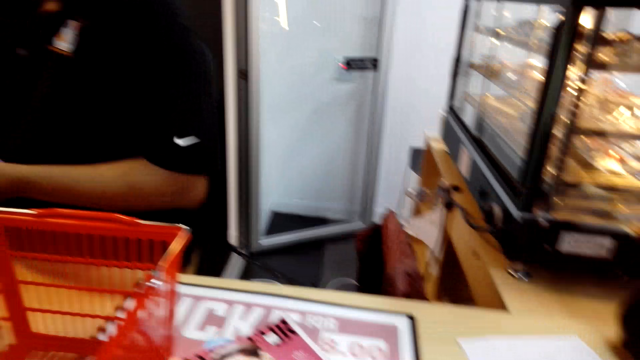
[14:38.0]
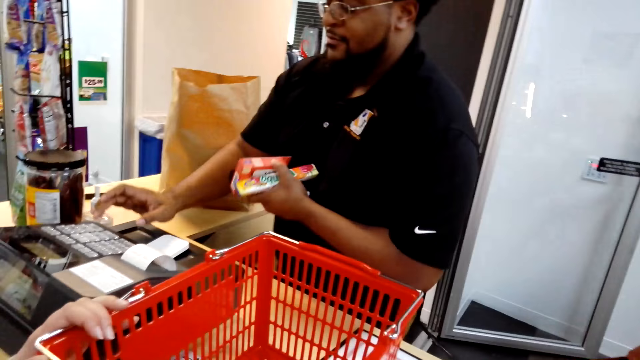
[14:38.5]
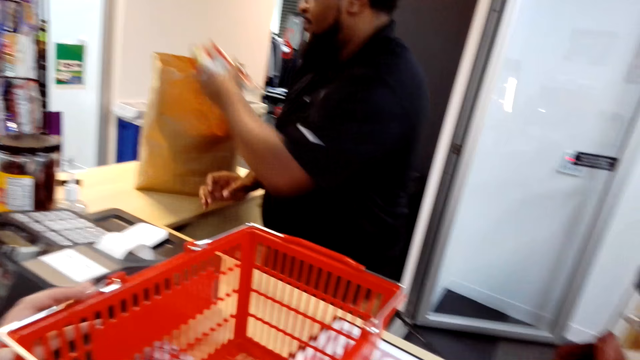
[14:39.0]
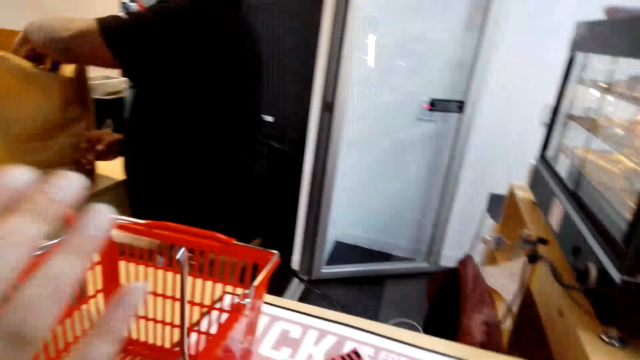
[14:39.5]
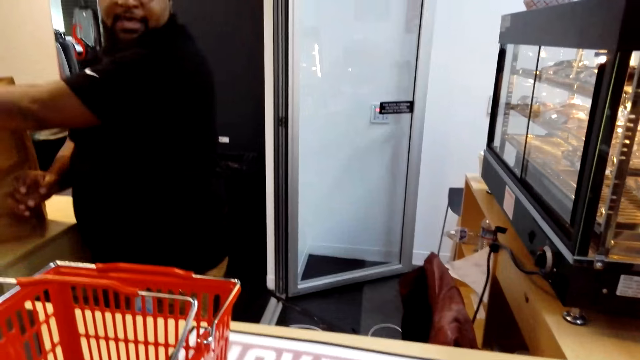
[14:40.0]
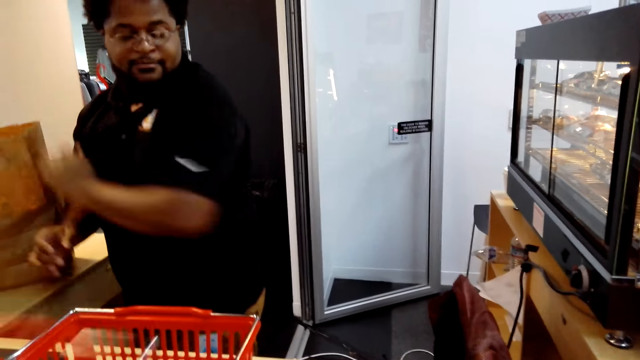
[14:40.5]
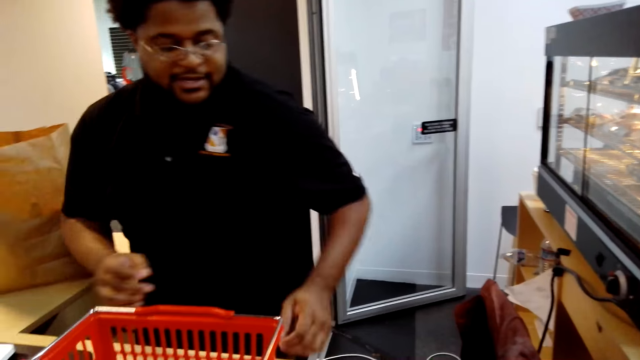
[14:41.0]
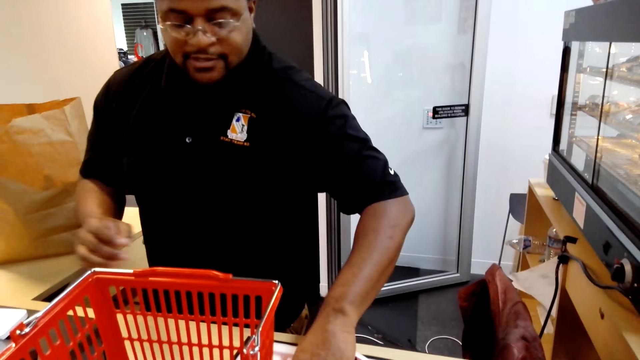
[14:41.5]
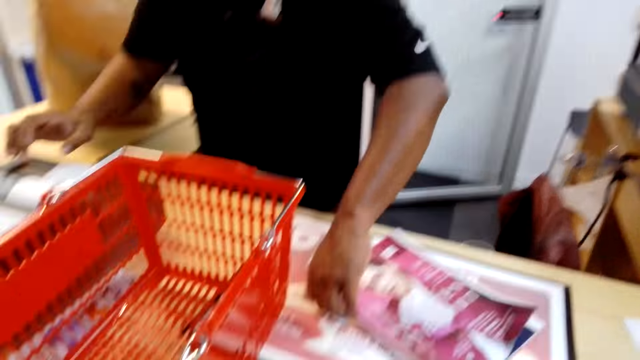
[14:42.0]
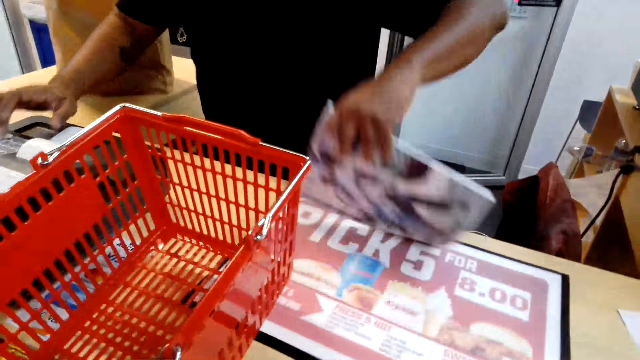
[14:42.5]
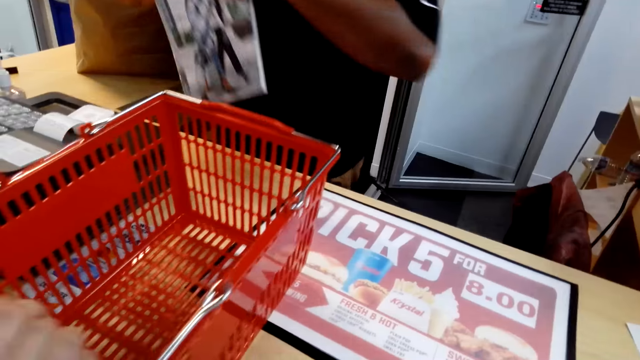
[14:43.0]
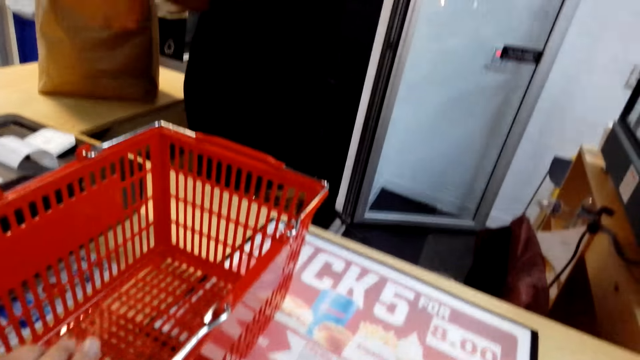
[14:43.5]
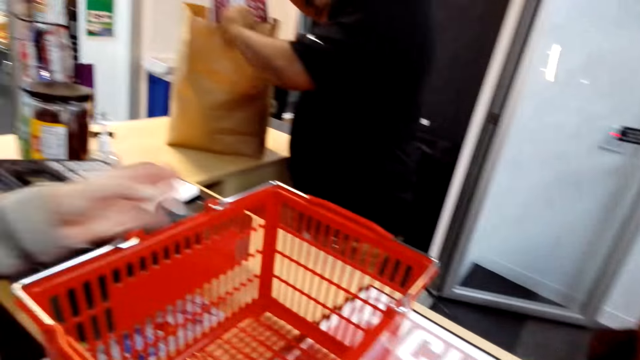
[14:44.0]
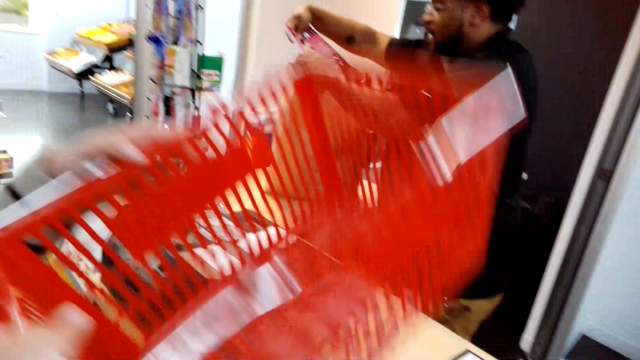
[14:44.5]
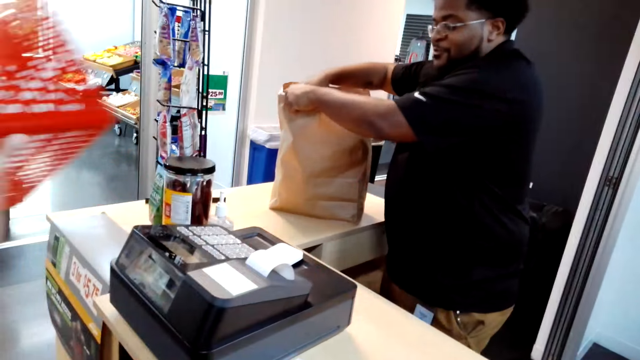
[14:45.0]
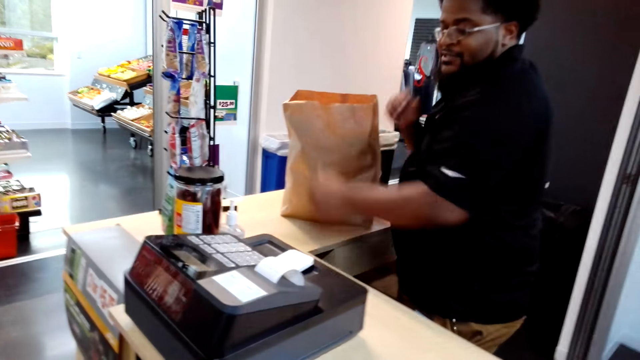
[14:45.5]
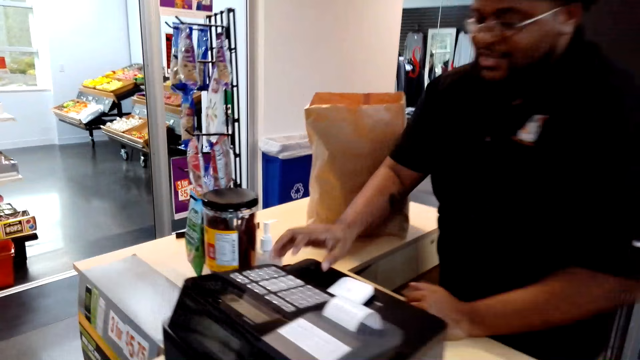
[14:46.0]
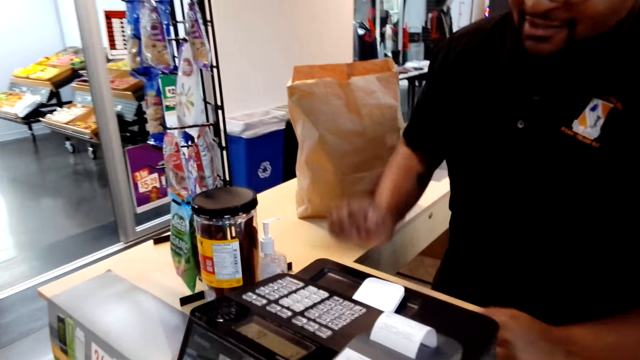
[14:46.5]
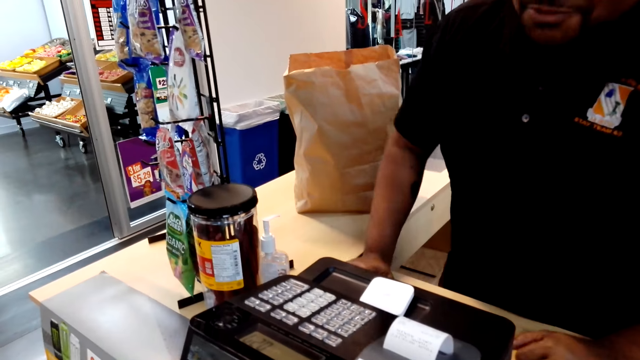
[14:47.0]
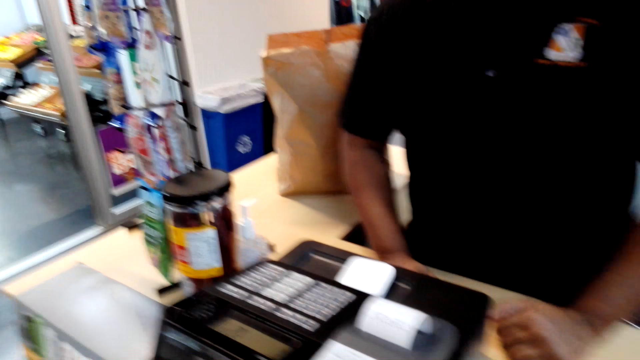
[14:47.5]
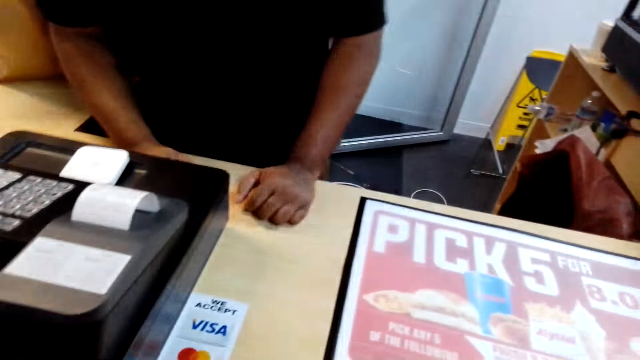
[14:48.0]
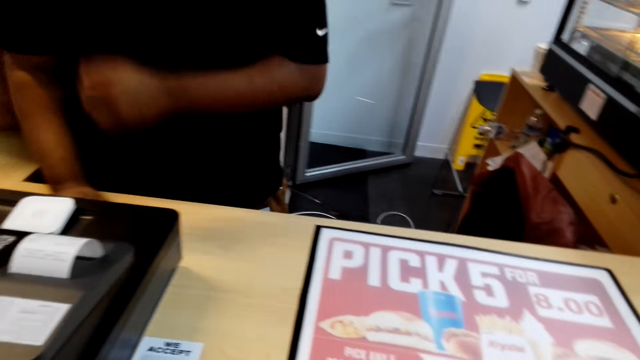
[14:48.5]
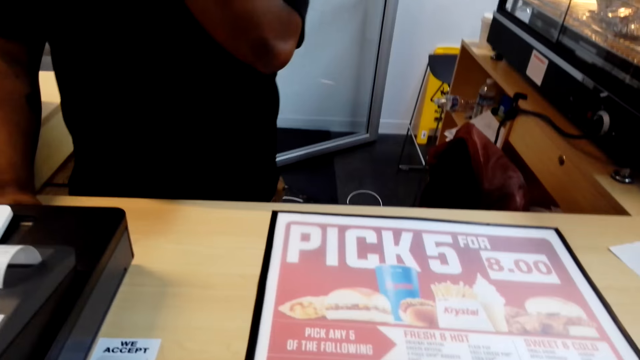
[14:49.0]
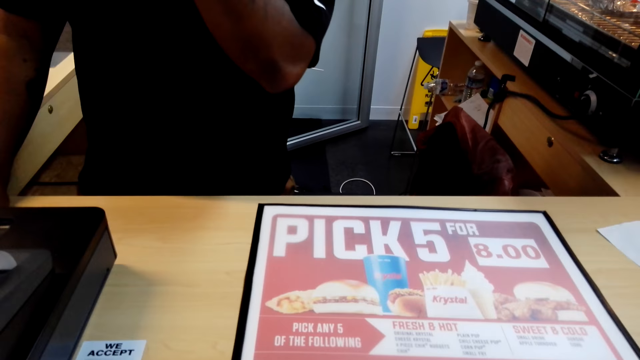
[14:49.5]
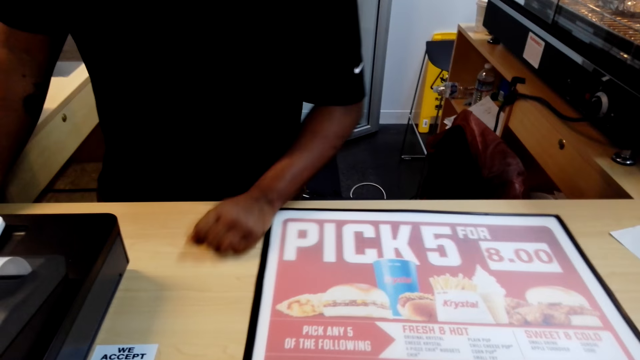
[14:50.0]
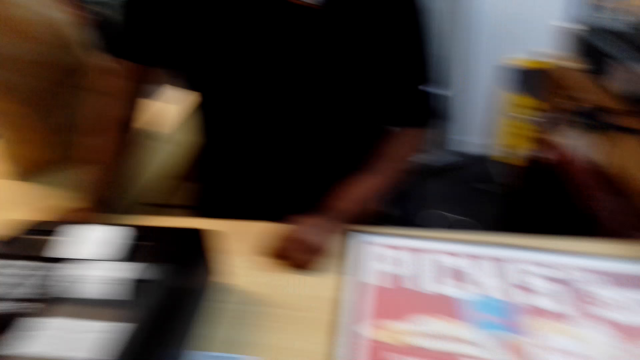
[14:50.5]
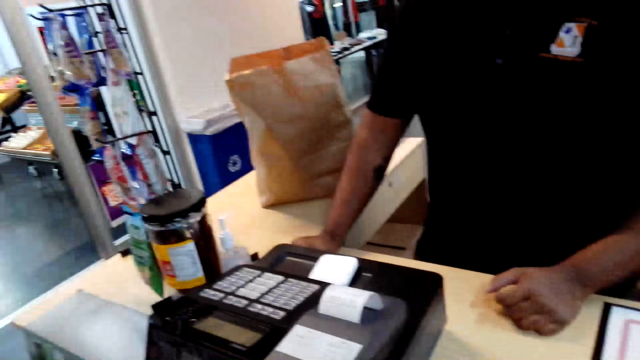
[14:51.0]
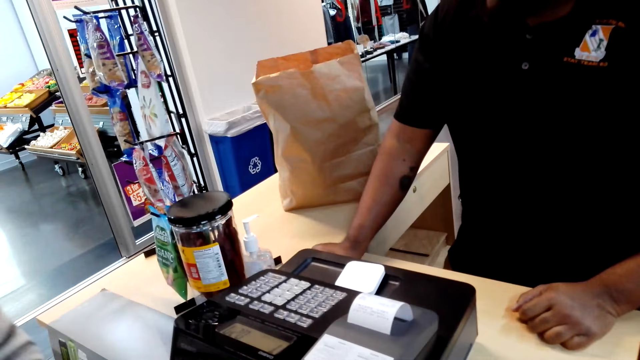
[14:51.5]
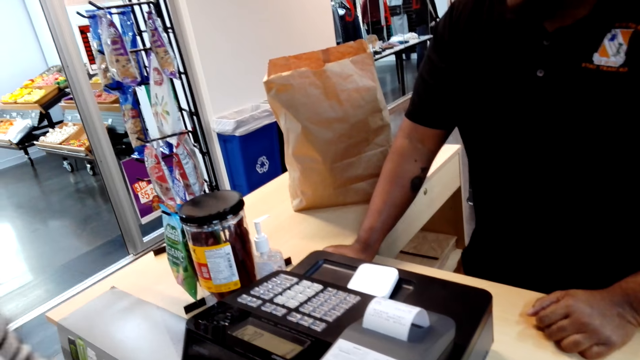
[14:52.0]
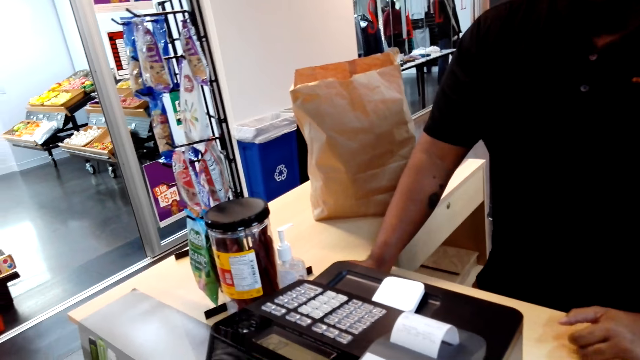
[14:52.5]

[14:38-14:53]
The cashier bills the items and puts the items in the paper bag. The camera wearer converses with the cashier. The cashier picks the magazine from the counter, bills the magazine and puts the magazine in the paper bag. A woman picks the shopping basket. The cashier presses a button on the cash register. The cashier converses with the camera wearer. The camera wearer talks with the cashier. They look at the counter. They converse with the cashier. The cashier puts a hand on the counter. The camera wearer looks at the cash register.

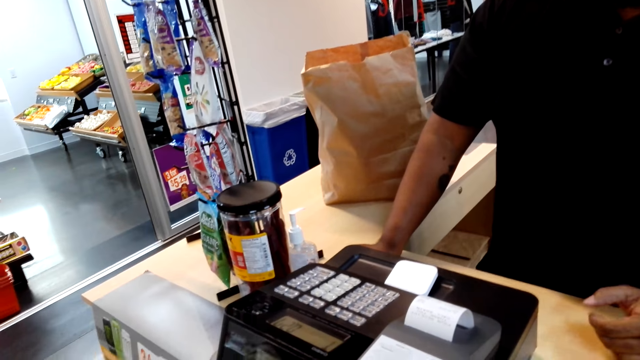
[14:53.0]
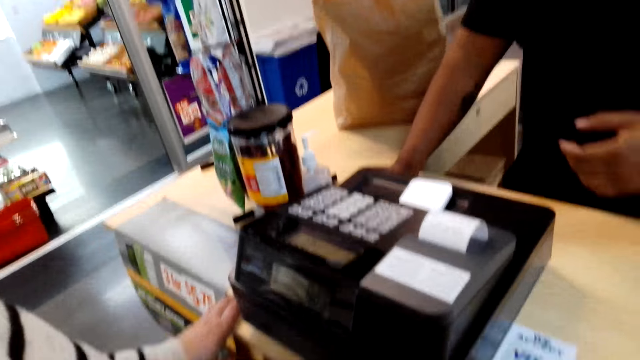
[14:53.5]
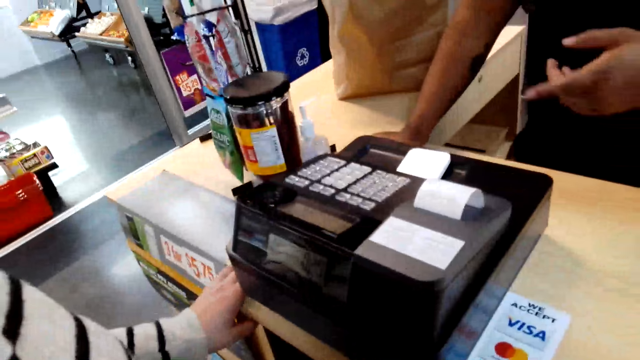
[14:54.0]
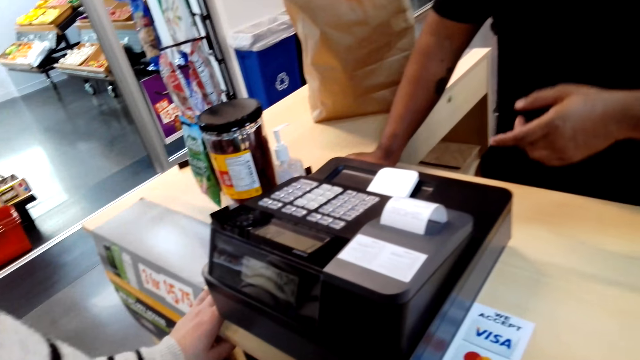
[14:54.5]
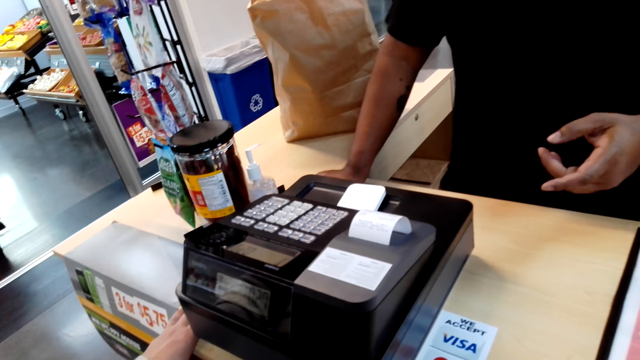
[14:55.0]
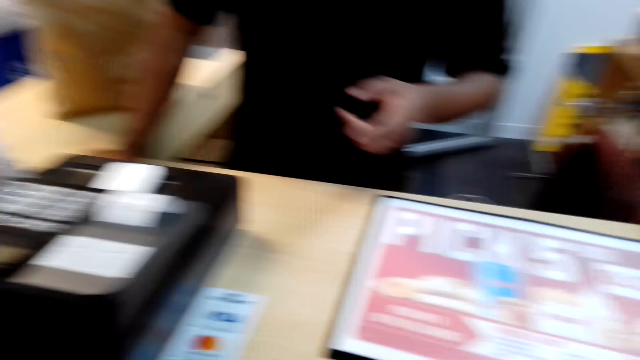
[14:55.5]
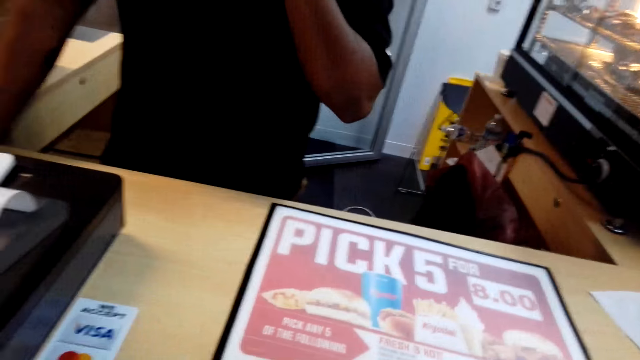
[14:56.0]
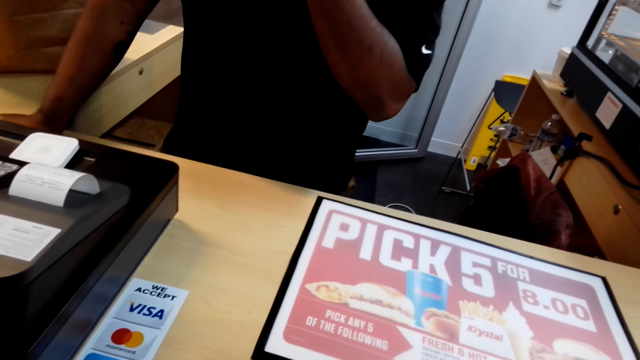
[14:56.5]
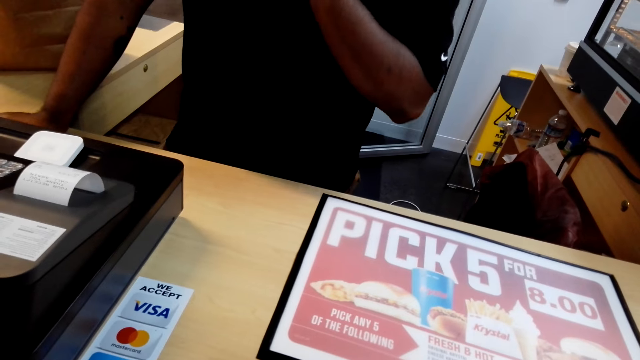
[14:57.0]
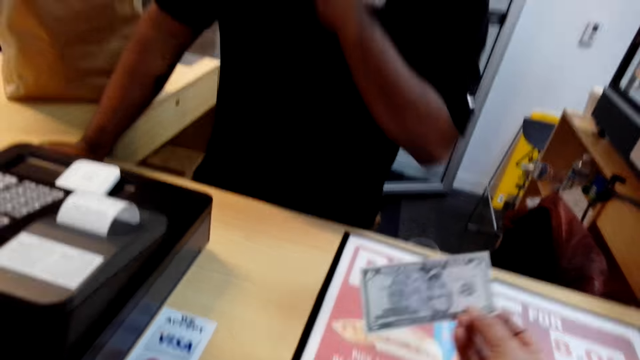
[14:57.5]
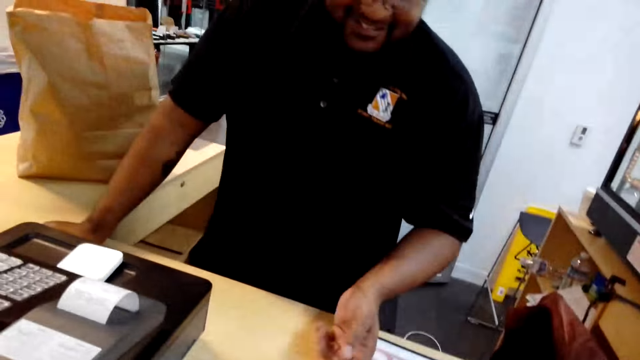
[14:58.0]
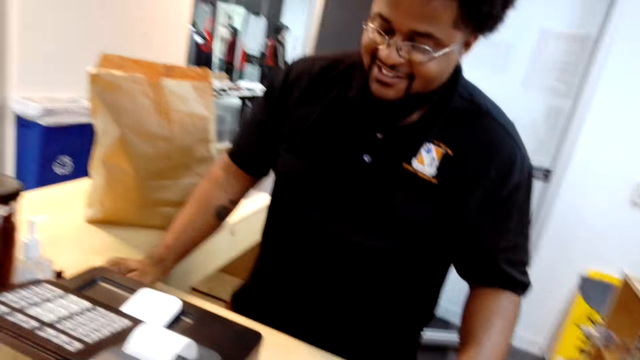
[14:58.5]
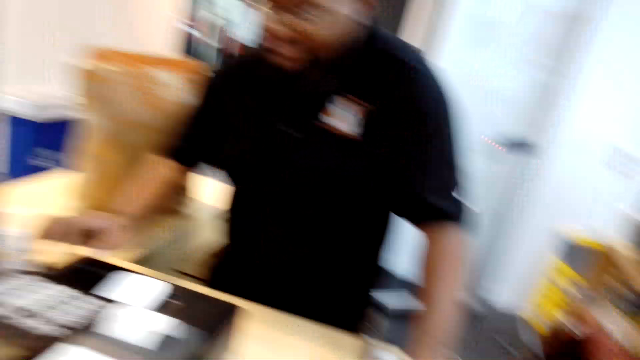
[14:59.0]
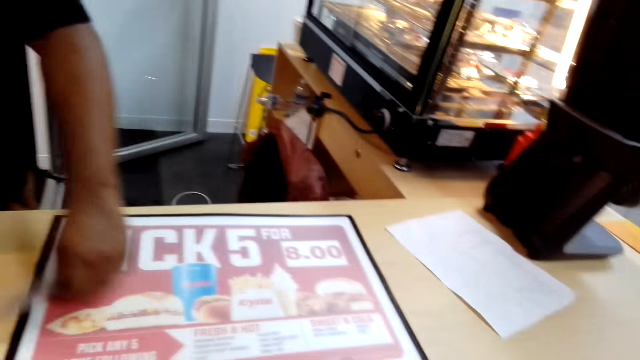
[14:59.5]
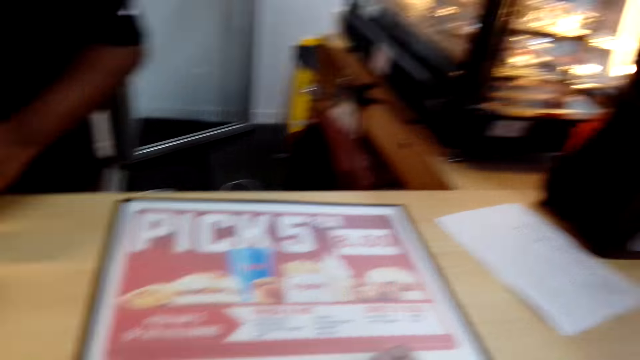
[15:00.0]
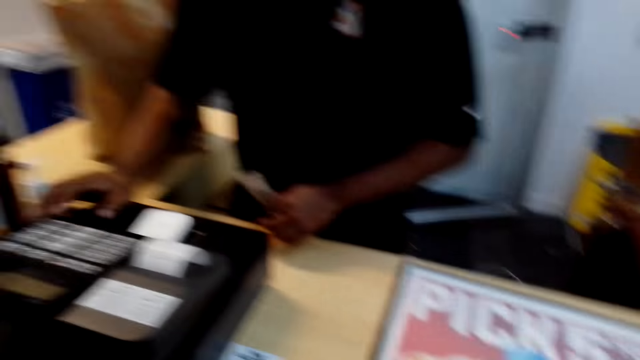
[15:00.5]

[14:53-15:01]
The camera wearer looks around the supermarket. The cashier points at the receipt. The camera wearer converses with the cashier. They give the cashier the money.
